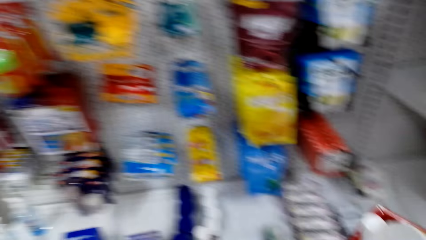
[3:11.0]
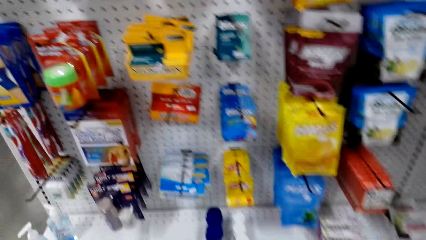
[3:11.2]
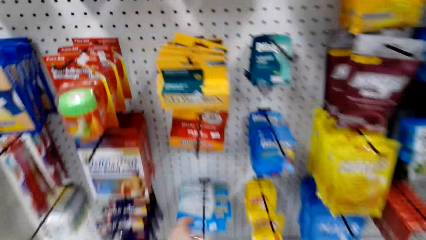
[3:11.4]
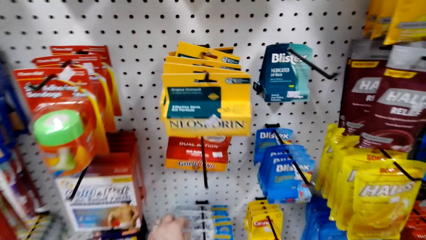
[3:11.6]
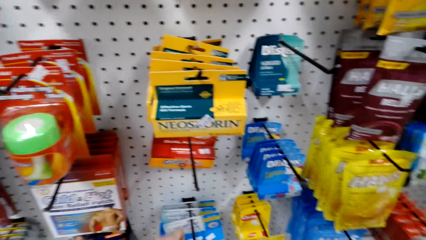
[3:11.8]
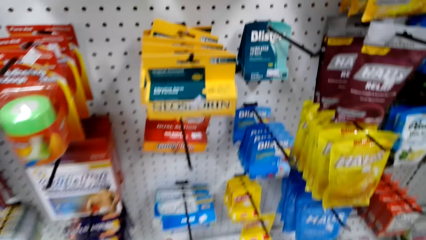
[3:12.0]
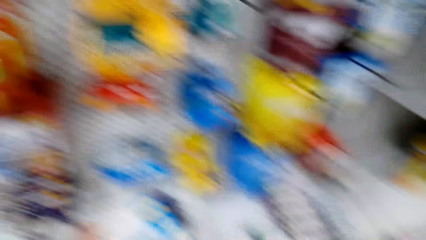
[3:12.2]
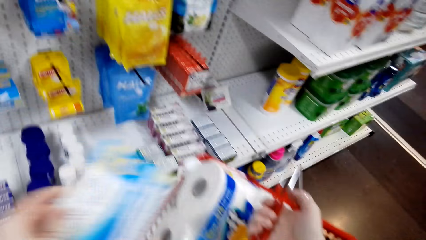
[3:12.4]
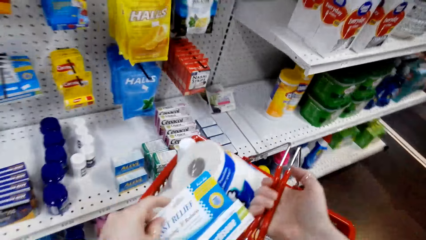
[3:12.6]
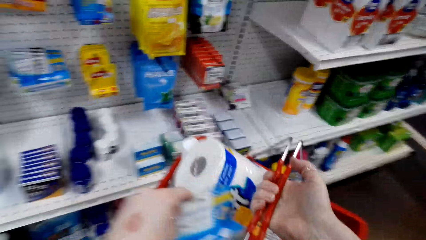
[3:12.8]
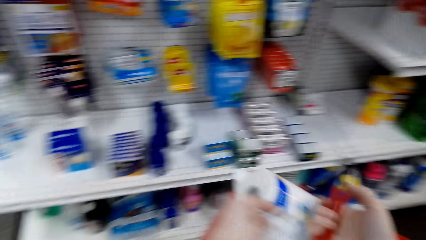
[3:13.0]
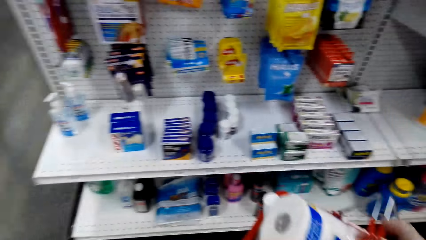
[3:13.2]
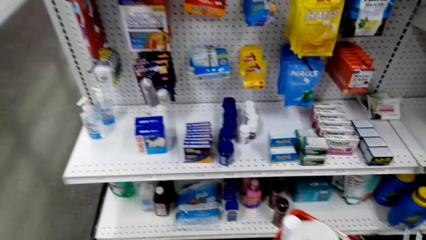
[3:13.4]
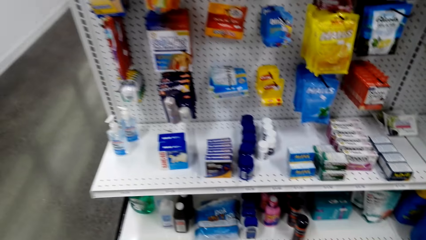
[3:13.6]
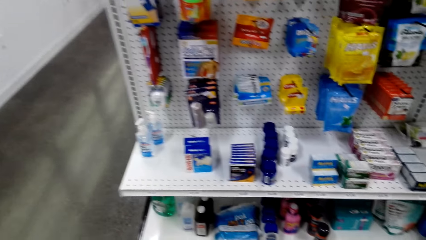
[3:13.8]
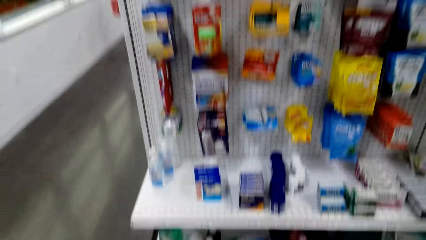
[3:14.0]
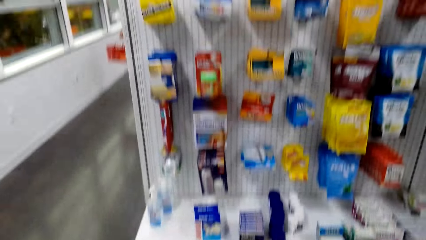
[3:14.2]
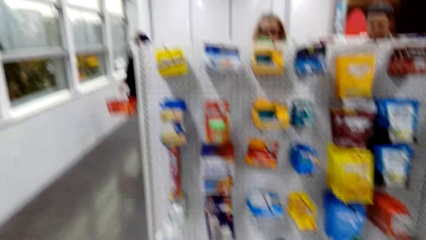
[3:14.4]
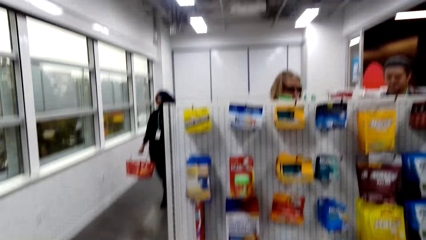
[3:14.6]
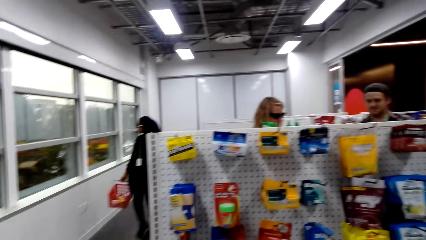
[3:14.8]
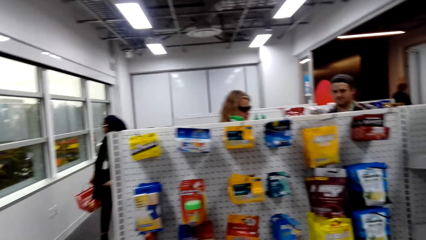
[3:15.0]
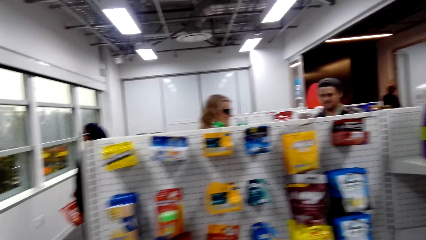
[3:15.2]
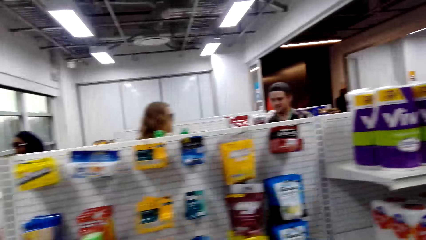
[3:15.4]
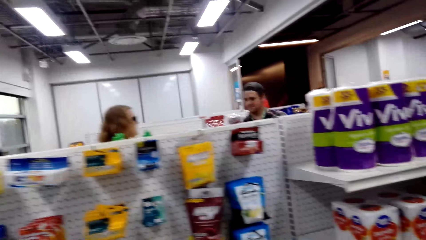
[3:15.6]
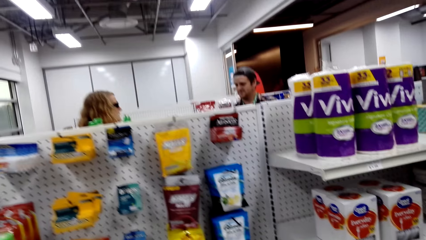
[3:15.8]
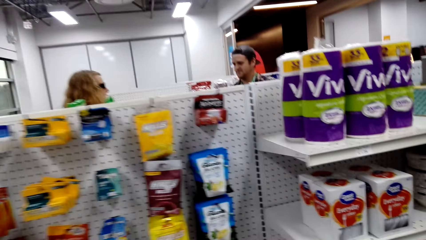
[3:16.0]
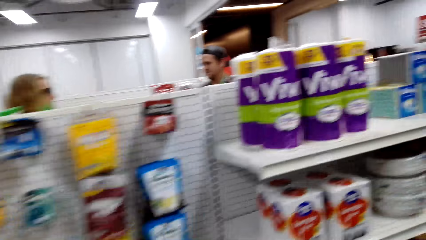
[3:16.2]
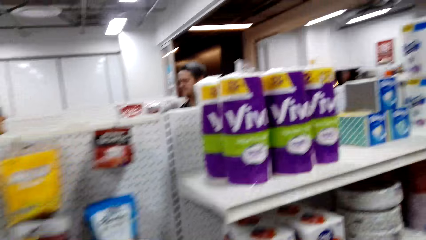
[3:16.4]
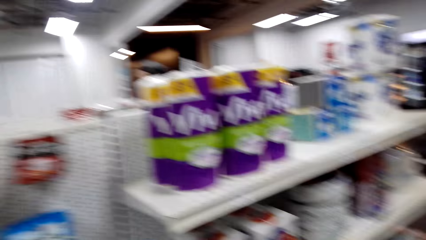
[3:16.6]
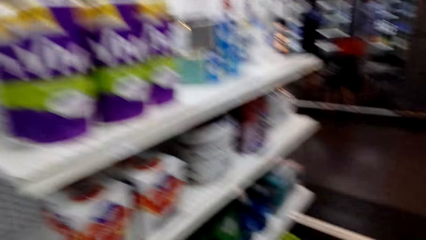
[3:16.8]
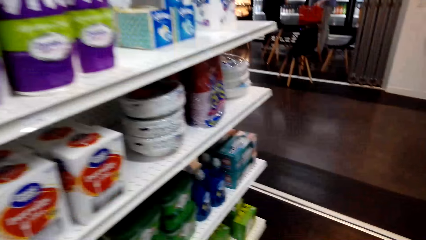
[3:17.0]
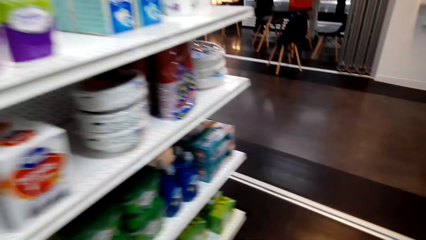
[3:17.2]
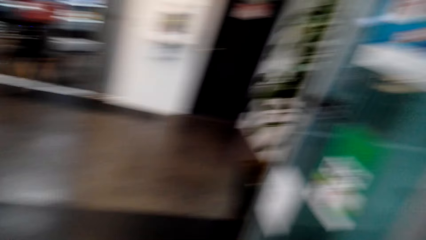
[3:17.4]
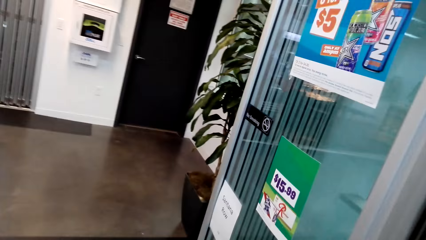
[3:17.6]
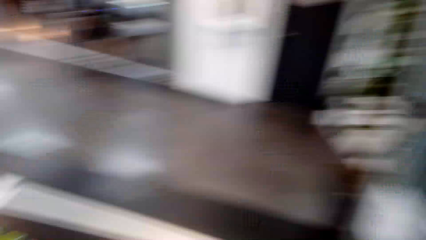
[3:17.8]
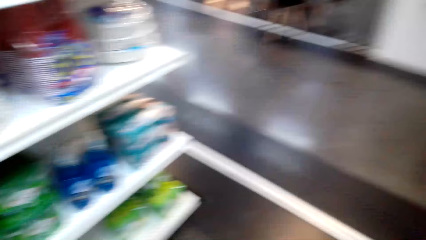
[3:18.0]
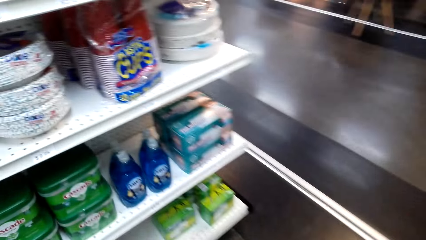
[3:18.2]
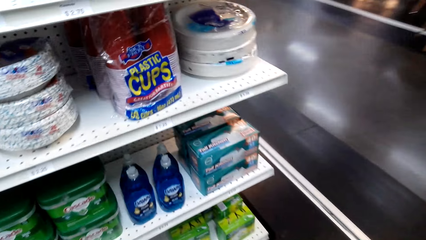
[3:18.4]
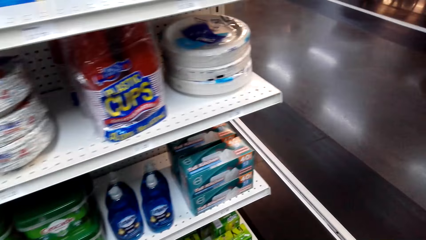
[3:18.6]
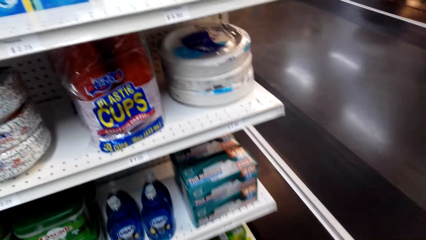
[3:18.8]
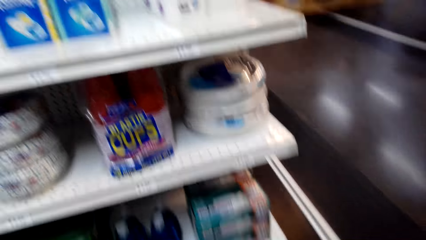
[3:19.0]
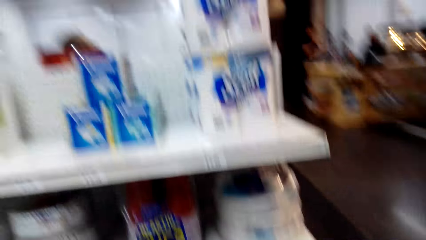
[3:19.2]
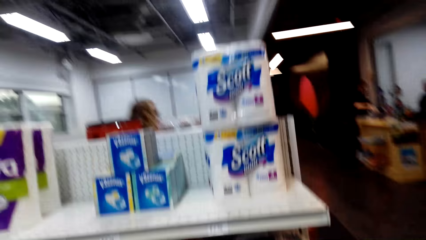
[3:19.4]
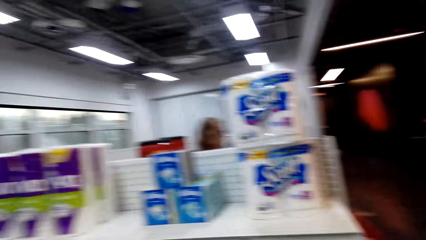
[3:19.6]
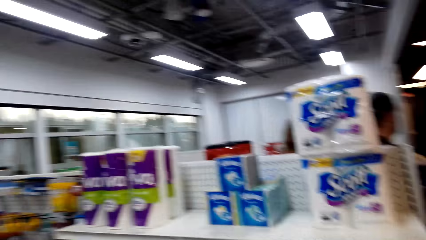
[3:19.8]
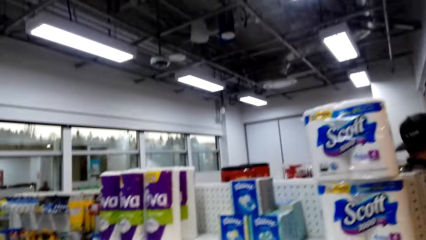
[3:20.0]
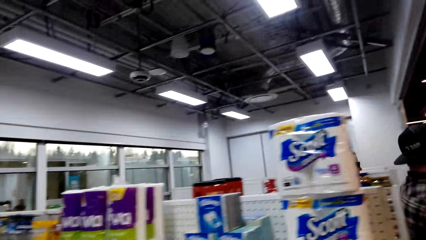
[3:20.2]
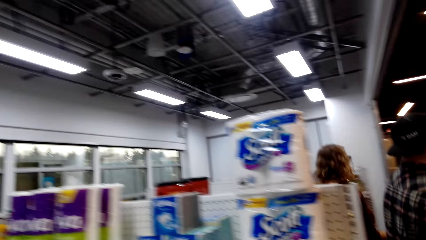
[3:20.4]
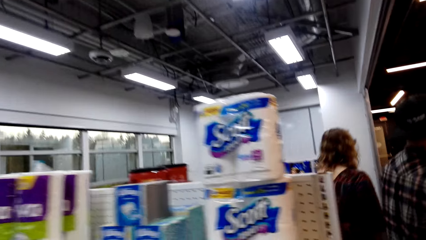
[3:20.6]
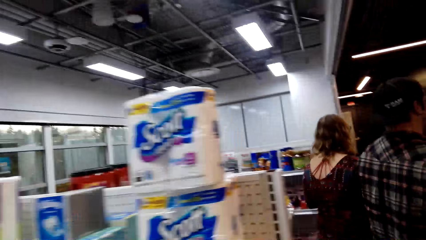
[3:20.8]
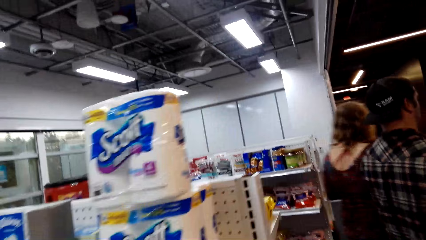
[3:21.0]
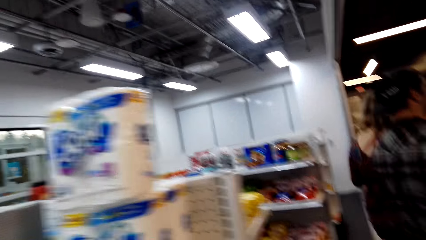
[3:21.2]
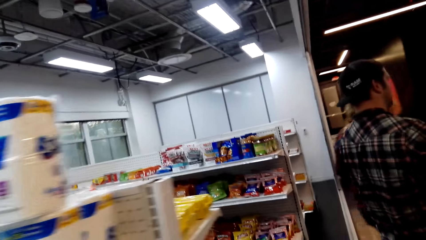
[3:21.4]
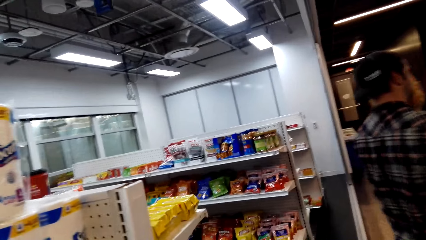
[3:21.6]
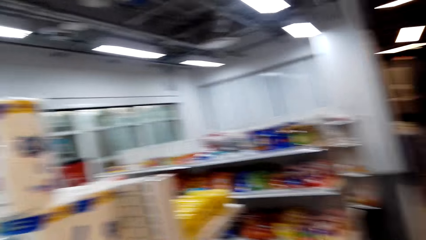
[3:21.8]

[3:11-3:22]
The camera wearer puts items in the bucket. They stare at something on the shelves. They walk around the shop.

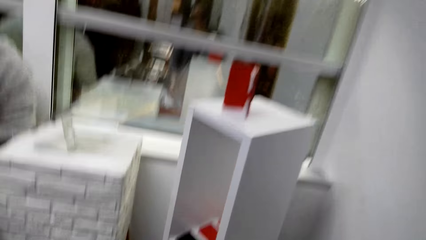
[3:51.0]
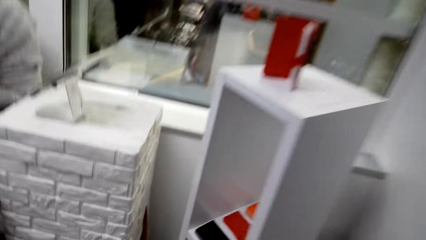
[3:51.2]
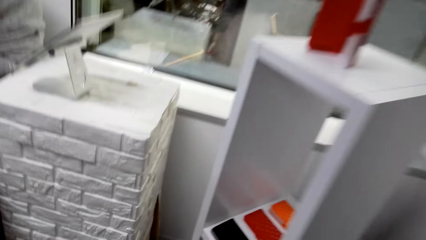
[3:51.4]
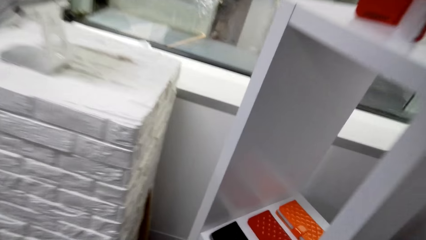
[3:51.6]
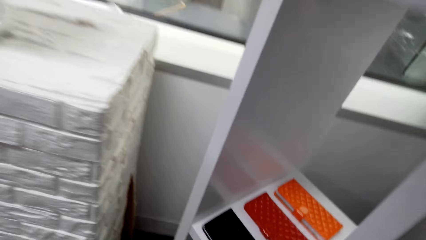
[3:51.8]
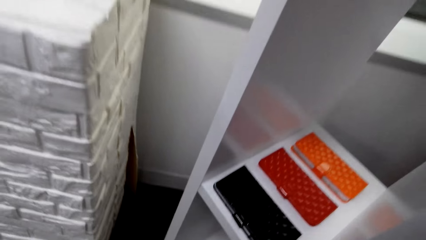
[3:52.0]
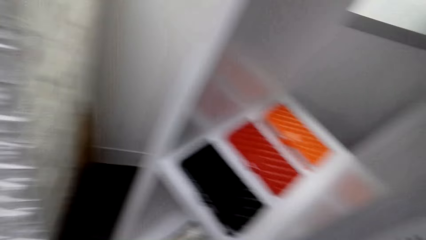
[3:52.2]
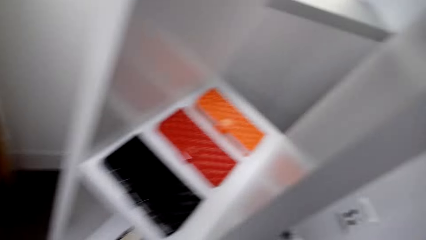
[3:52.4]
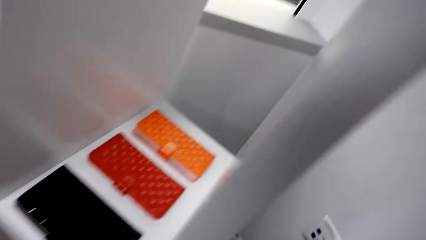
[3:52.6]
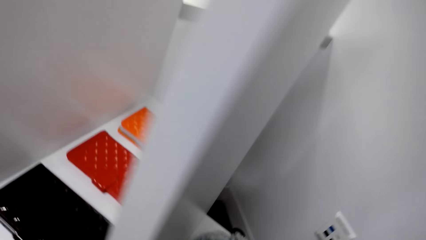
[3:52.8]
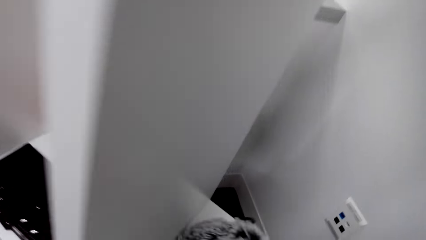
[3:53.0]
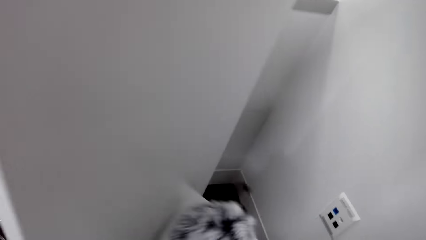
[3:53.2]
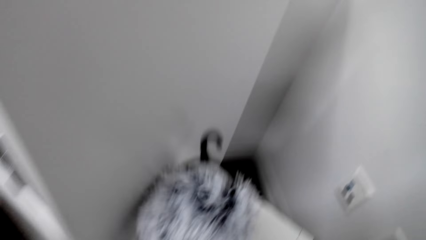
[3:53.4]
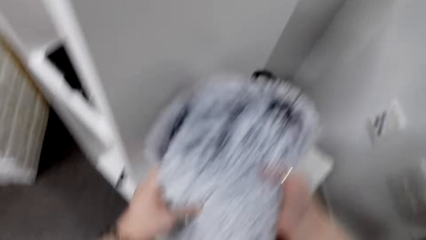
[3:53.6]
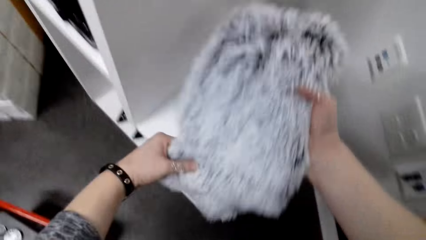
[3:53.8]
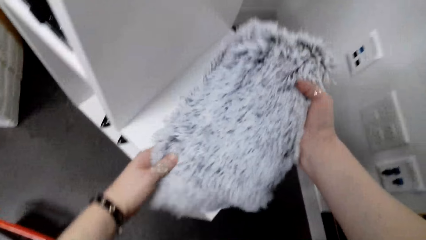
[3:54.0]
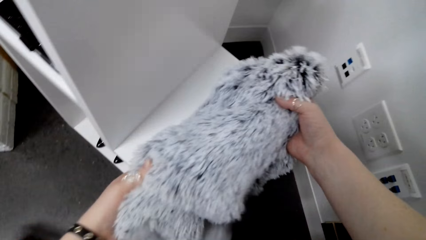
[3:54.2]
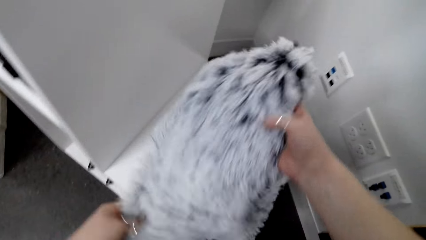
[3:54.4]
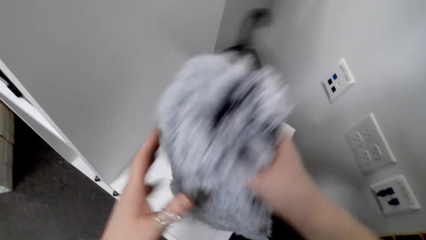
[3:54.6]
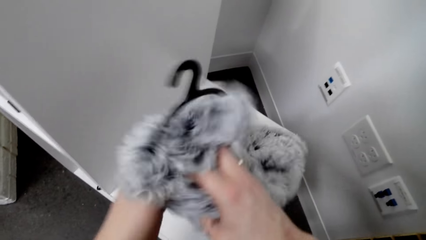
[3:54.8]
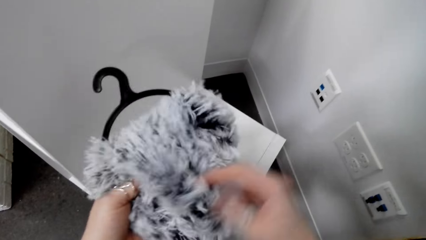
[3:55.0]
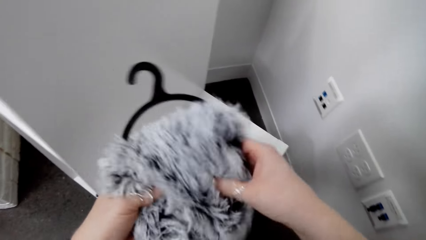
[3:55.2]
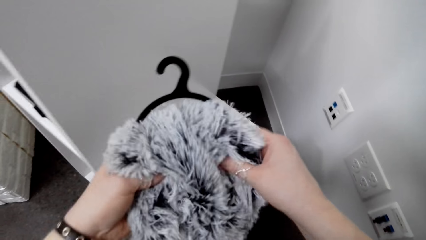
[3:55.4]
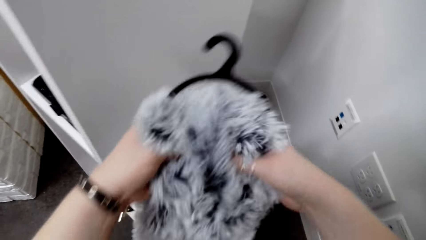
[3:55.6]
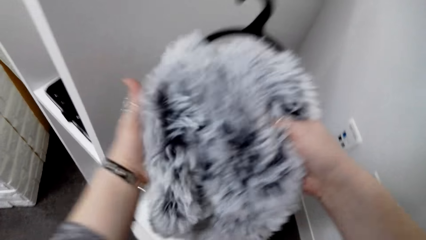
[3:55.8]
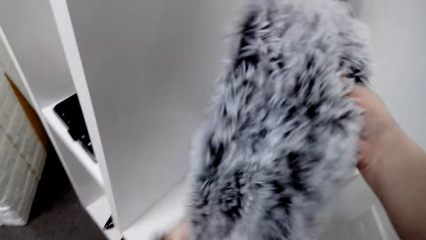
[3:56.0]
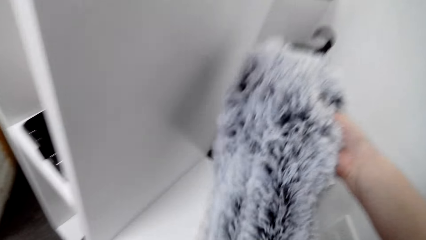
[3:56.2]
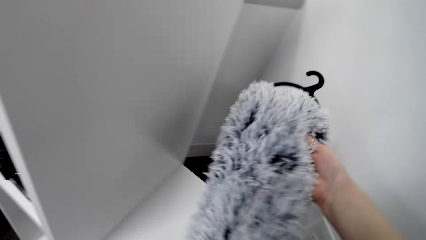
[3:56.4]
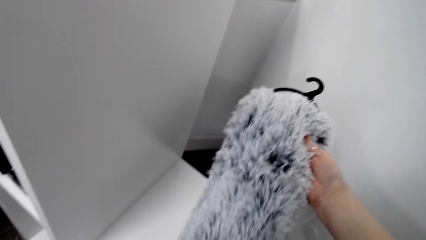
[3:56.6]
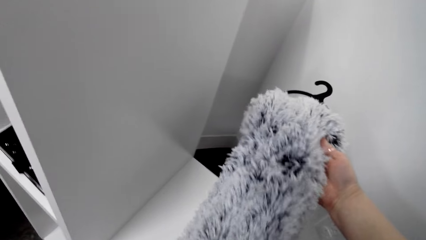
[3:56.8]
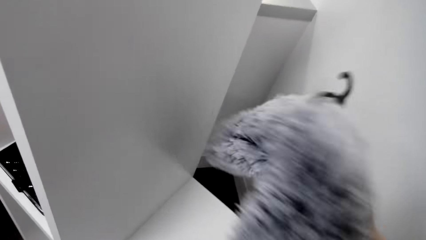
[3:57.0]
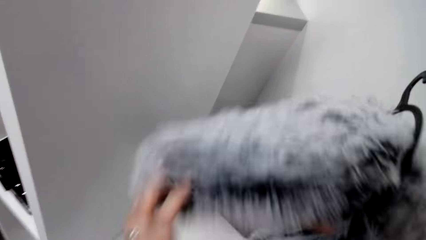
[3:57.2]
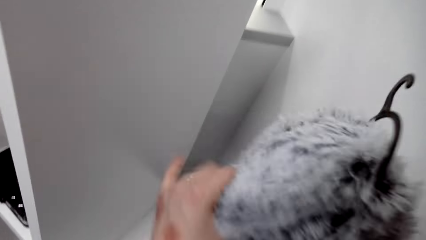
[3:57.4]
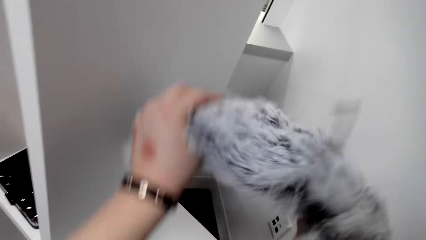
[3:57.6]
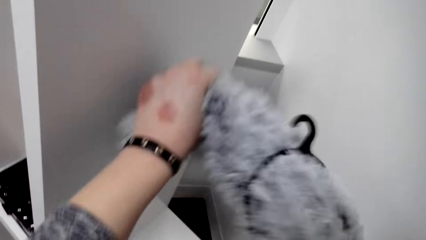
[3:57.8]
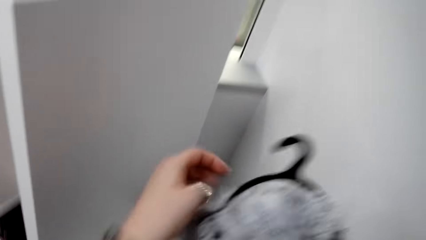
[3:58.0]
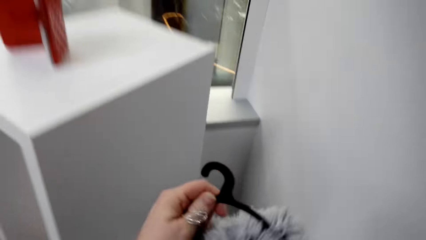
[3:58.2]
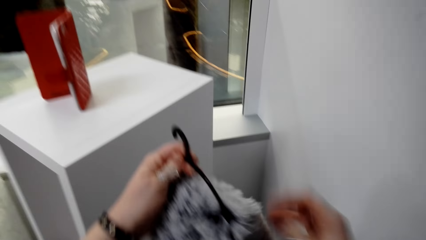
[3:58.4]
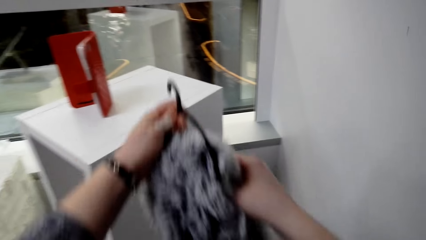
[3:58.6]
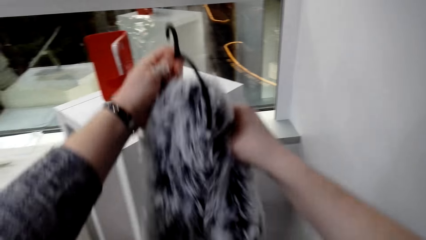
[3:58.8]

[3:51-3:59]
The camera wearer picks up a cloth. They stare at the cloth.
